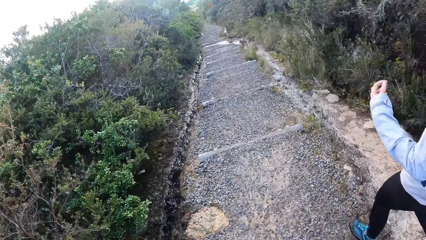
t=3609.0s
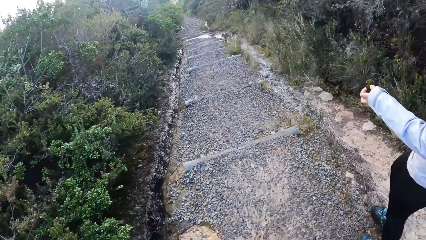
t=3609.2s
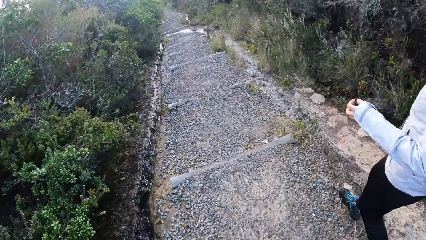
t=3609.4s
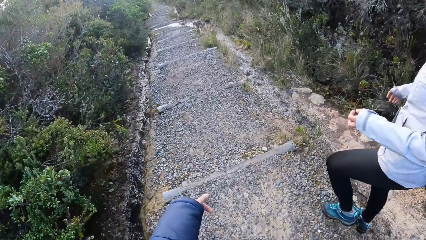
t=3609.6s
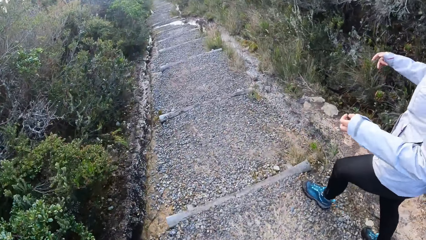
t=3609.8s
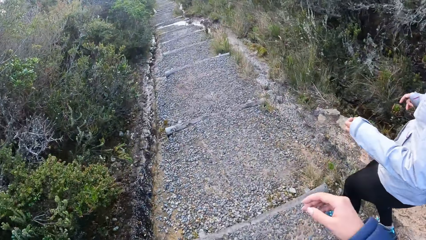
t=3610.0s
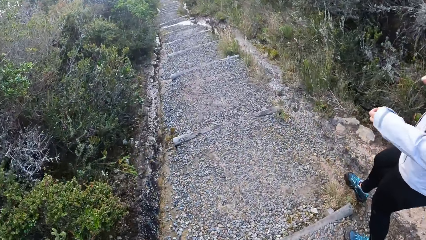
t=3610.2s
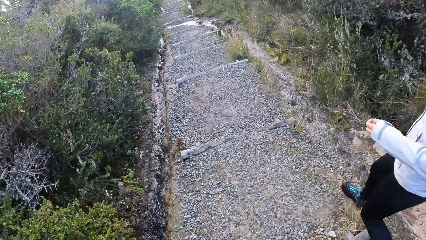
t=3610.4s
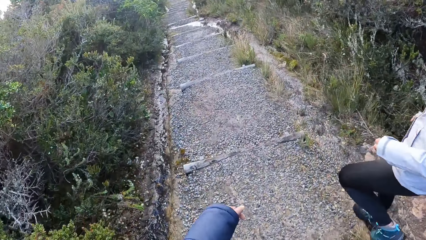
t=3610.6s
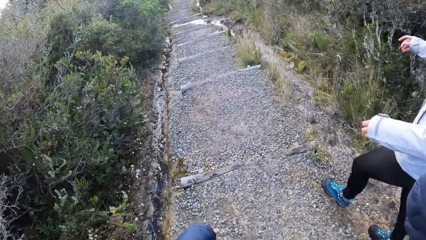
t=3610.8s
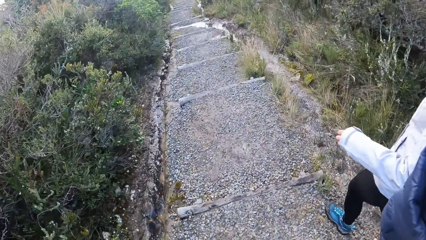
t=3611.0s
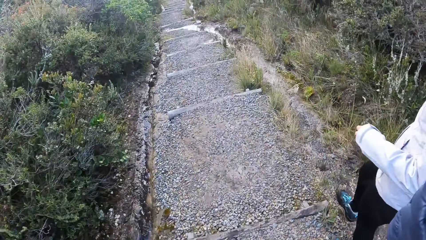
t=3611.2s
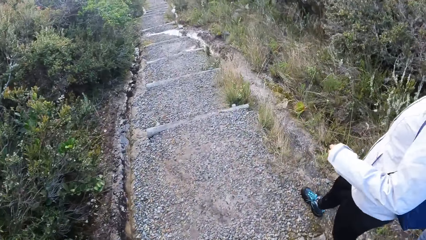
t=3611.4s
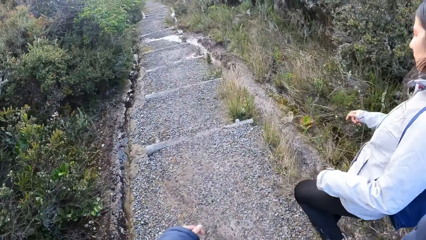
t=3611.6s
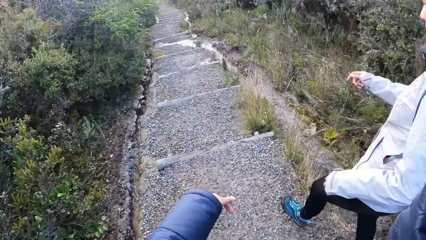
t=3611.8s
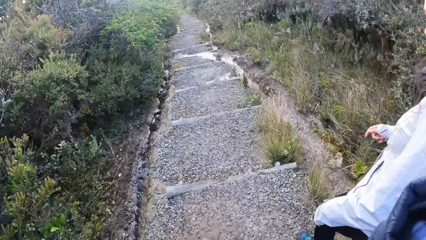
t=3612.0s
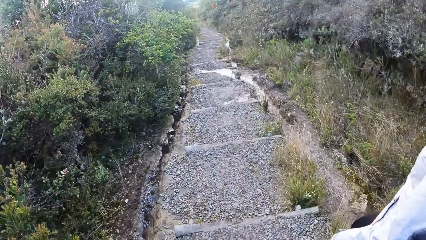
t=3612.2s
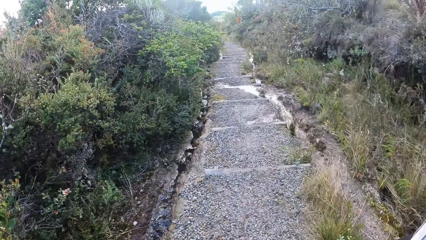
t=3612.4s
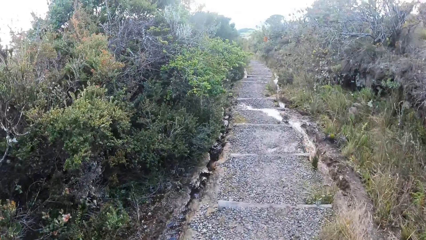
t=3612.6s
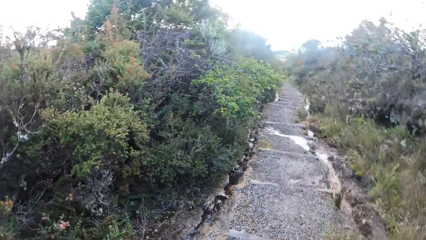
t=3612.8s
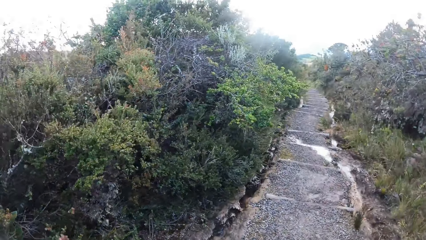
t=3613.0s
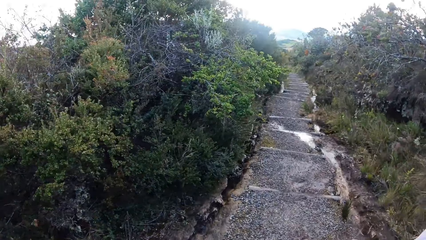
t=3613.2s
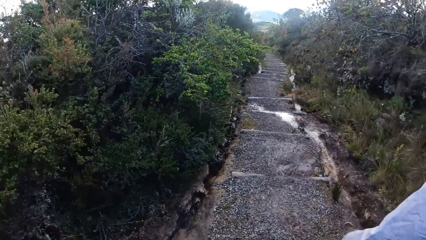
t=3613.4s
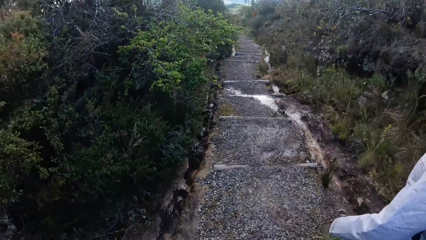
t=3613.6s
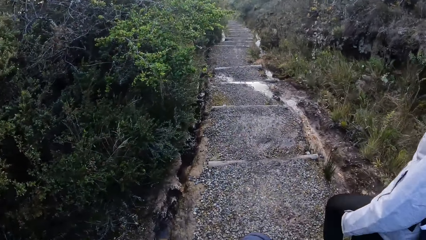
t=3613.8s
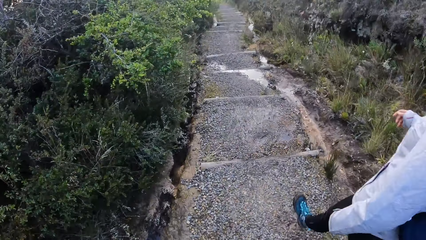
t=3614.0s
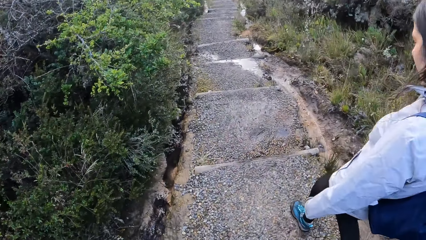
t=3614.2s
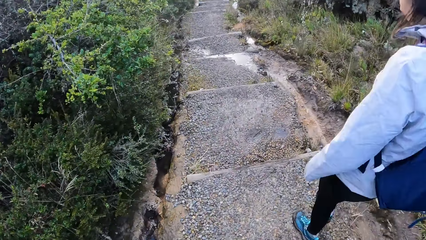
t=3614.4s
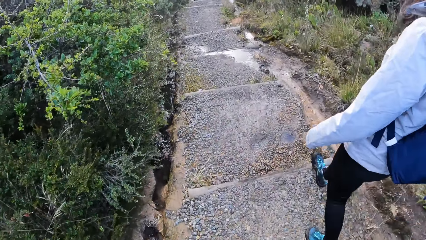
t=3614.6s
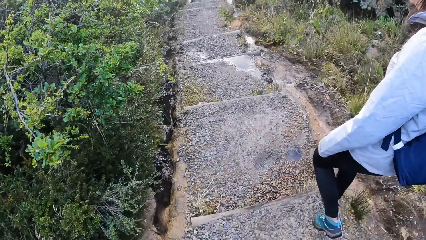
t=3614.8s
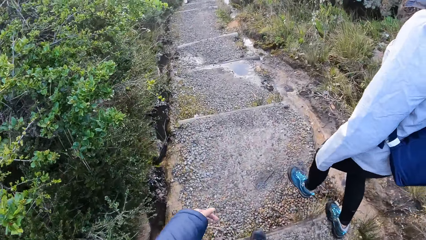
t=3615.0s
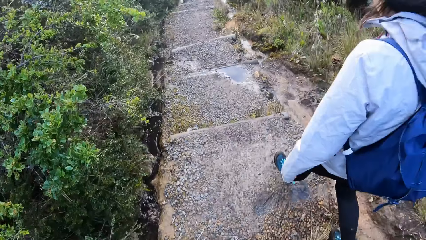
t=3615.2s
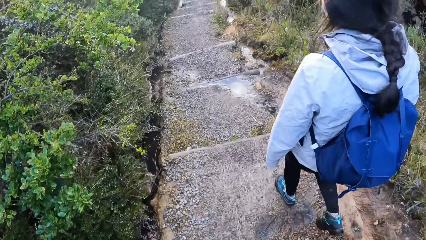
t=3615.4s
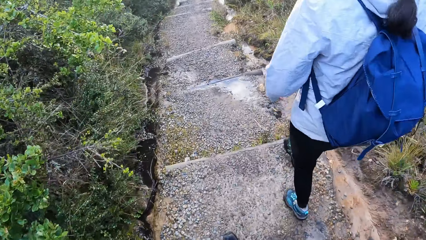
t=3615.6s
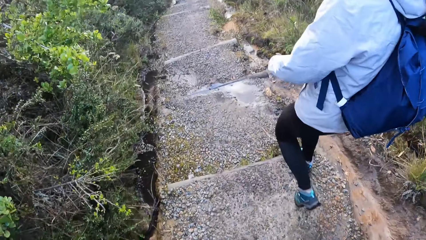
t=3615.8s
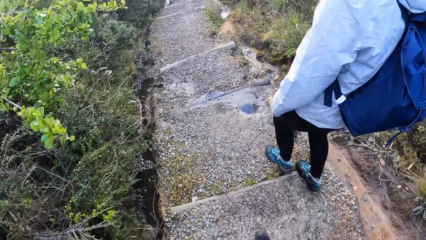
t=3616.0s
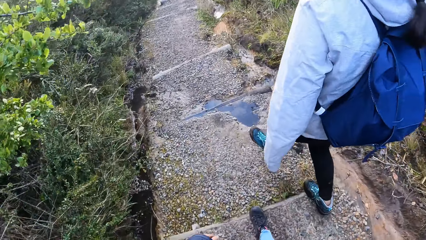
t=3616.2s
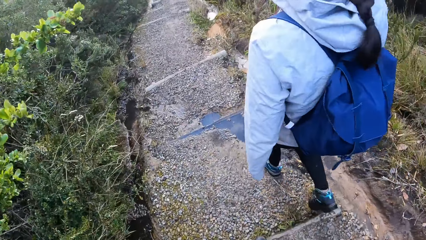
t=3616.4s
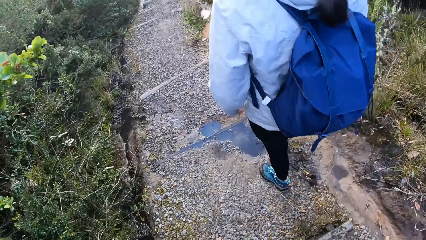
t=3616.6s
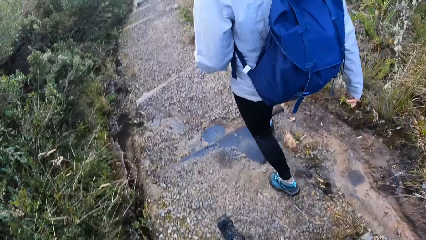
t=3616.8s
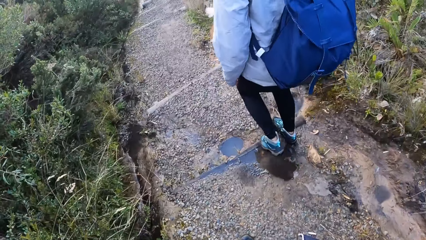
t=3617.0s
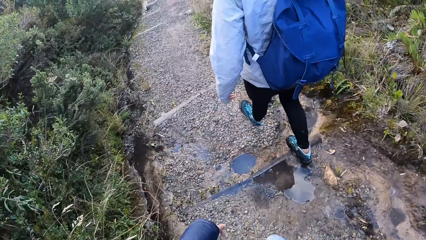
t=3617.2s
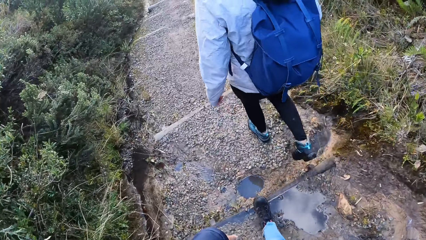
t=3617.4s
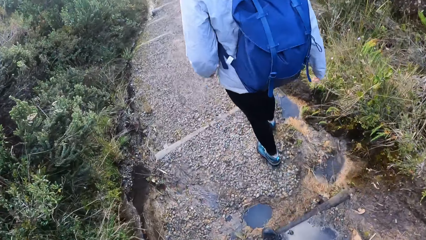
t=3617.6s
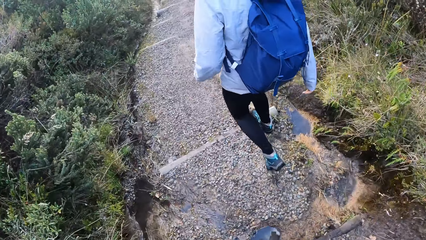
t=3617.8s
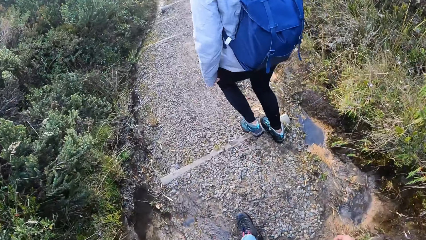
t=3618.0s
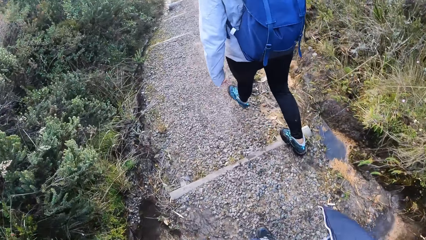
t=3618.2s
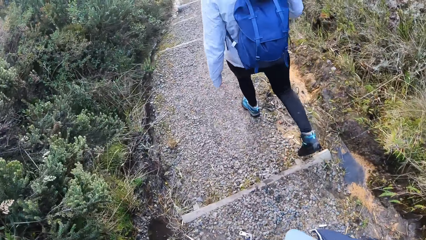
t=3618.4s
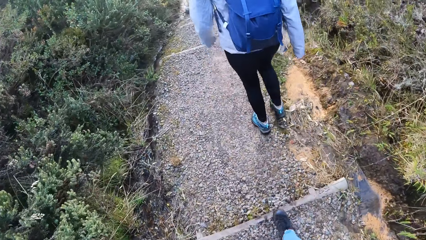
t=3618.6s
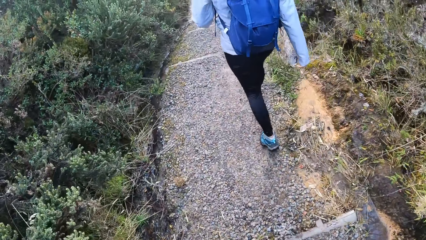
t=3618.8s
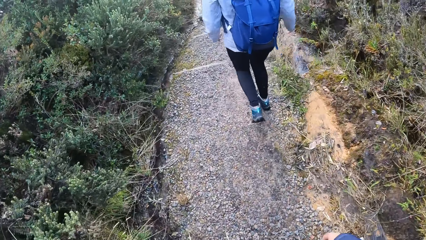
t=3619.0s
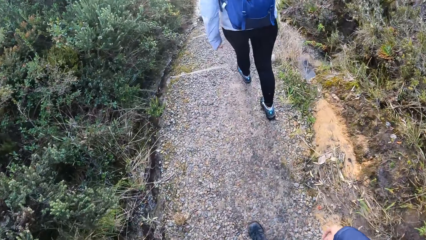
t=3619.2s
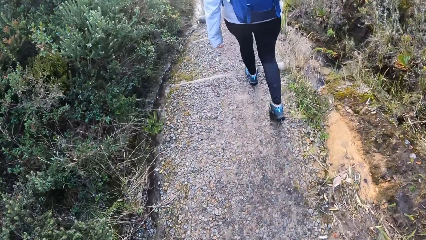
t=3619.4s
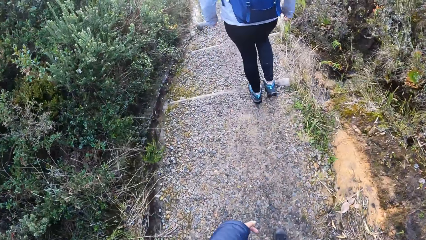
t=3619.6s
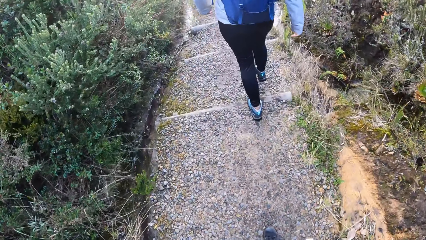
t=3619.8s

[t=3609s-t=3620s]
The camera wearer reaches for the camera. They walk down the hill with a woman. They fix the camera. They walk down the hill with the woman.

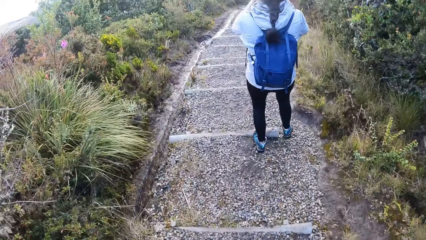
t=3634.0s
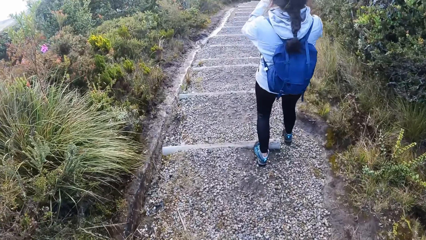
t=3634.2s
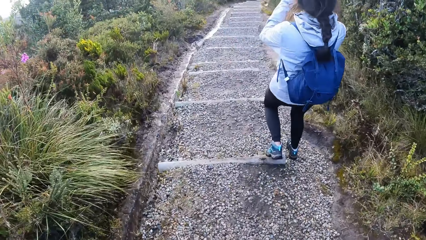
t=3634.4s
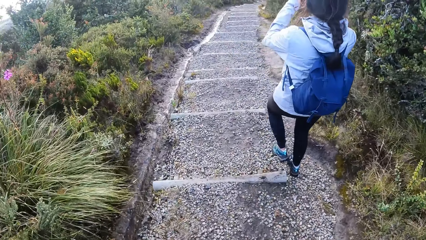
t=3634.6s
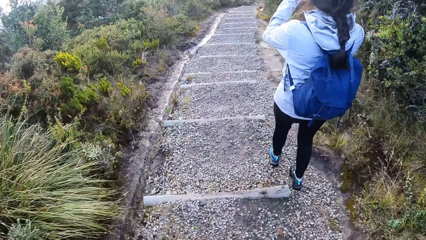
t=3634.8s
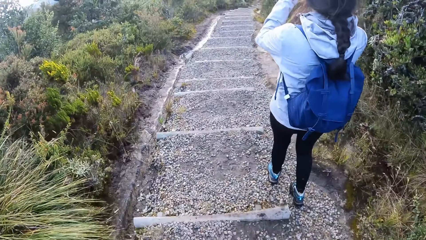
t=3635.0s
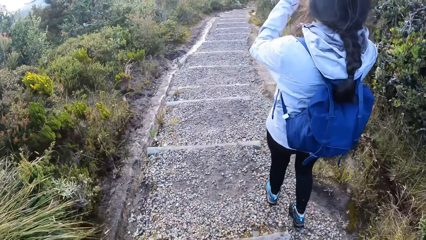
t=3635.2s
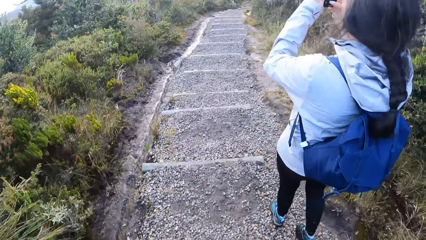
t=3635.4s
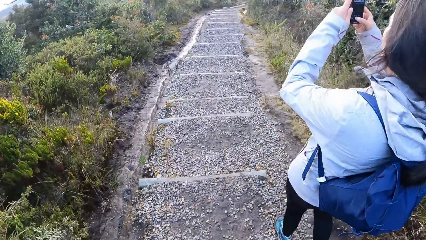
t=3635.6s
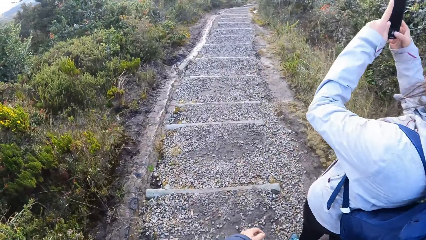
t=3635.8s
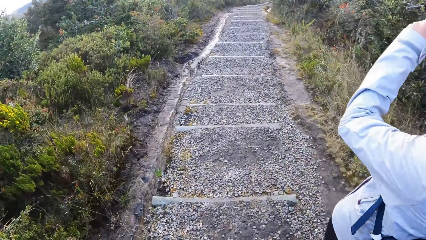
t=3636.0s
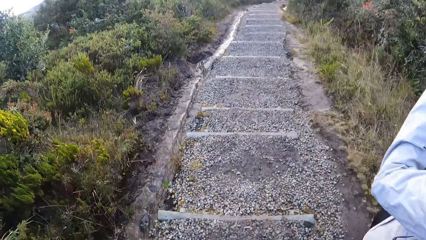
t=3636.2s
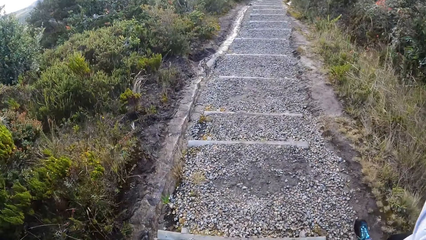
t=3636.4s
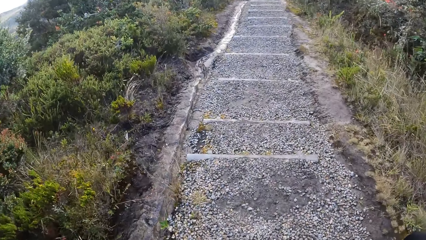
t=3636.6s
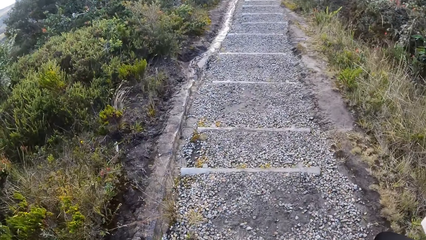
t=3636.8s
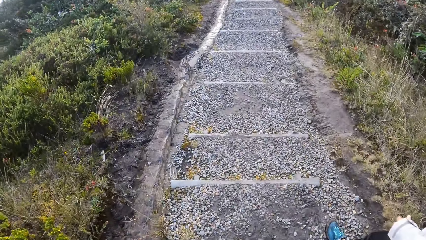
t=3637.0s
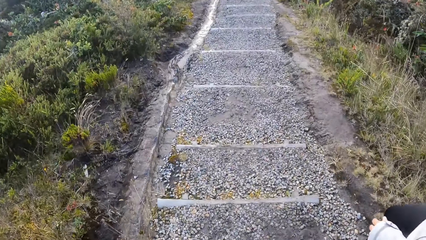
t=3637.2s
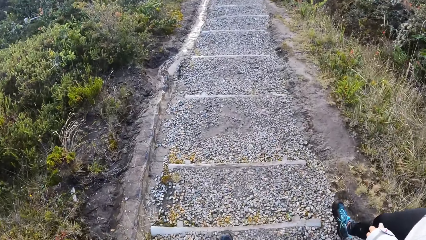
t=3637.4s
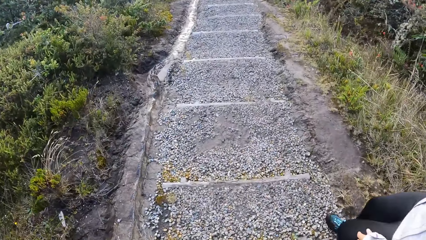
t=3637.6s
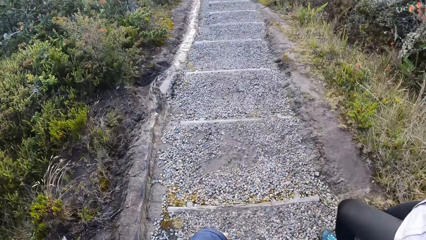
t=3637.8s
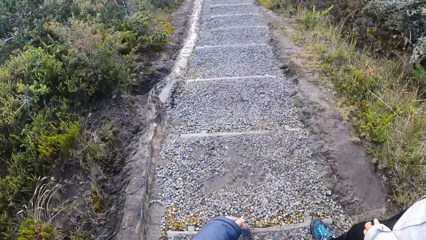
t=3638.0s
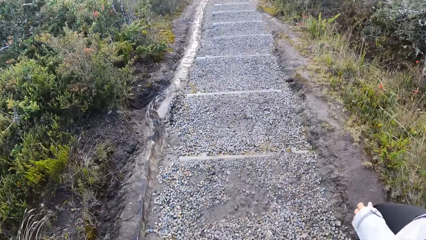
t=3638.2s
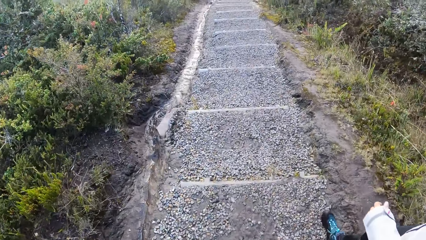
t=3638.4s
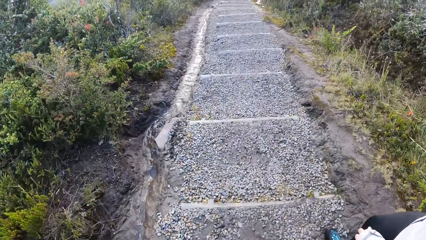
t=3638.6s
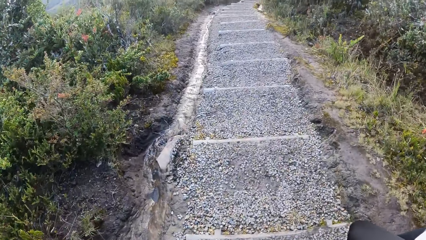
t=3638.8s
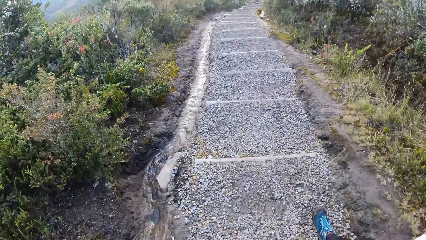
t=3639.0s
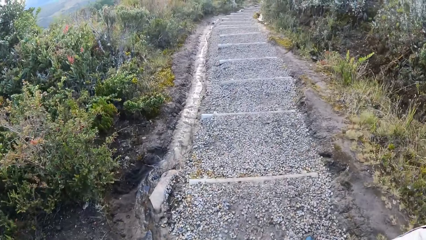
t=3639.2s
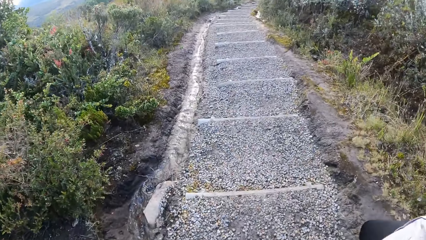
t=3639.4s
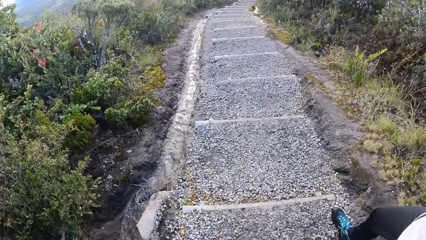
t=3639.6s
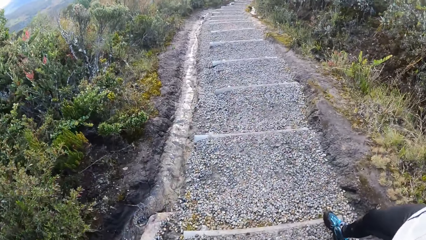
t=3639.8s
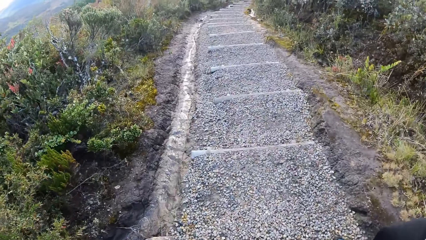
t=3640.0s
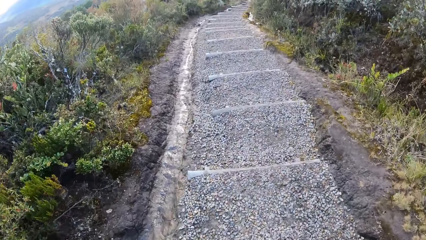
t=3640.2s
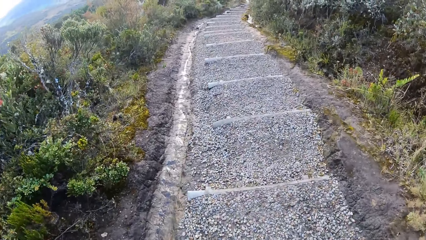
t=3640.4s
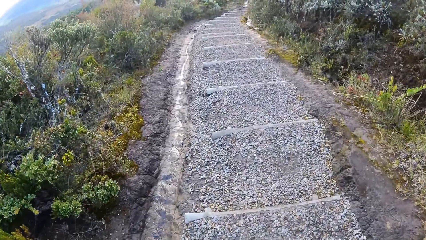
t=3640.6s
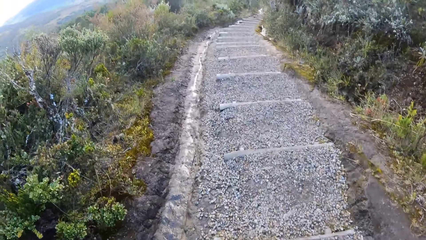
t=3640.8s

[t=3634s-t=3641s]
A woman operates her phone. The woman takes a picture with the phone. The camera wearer walks down the hill with the woman. The woman walks down the stairs.
